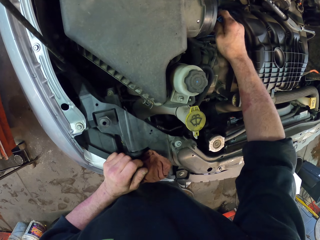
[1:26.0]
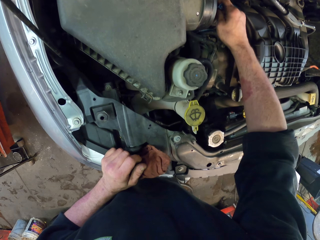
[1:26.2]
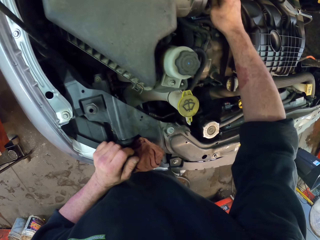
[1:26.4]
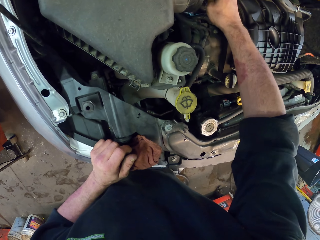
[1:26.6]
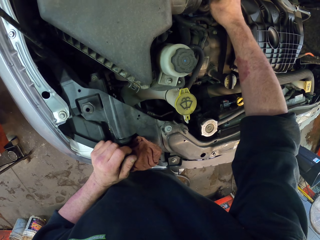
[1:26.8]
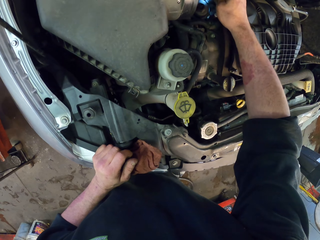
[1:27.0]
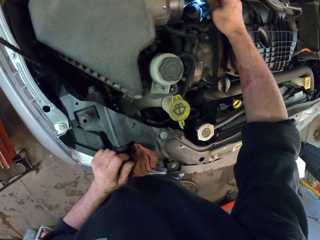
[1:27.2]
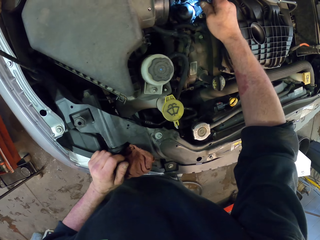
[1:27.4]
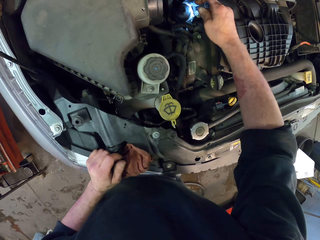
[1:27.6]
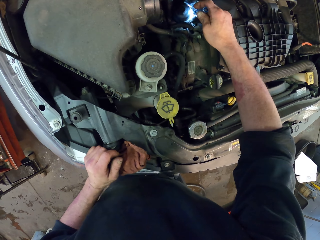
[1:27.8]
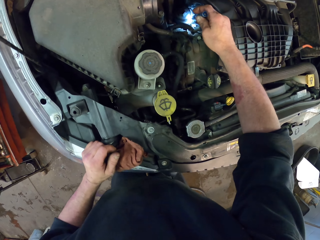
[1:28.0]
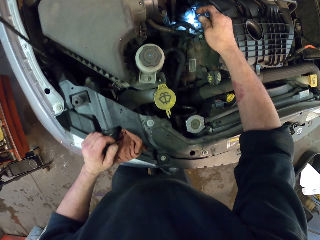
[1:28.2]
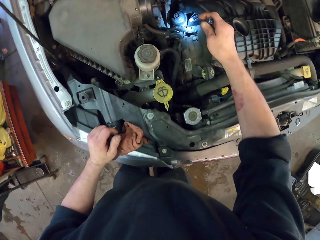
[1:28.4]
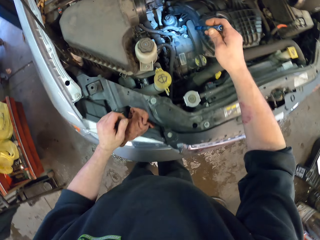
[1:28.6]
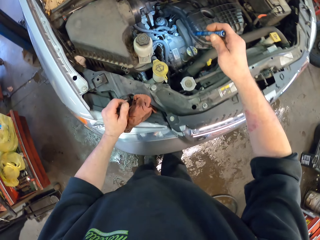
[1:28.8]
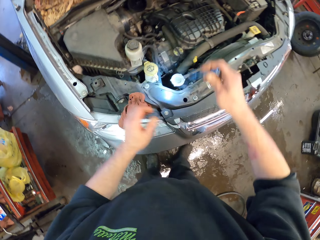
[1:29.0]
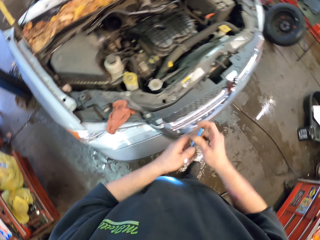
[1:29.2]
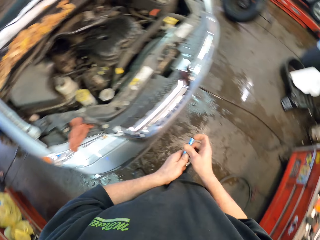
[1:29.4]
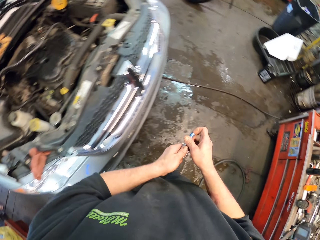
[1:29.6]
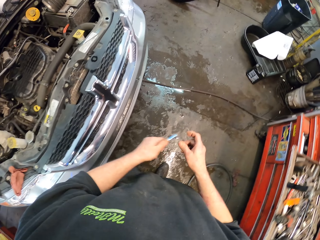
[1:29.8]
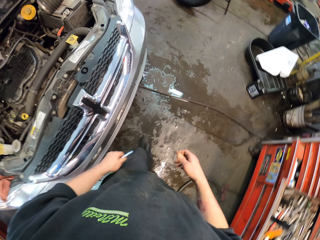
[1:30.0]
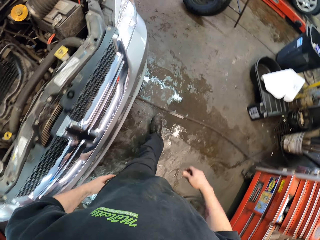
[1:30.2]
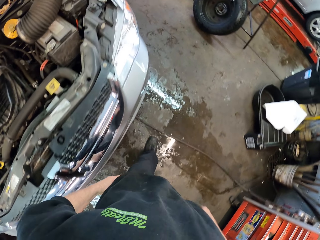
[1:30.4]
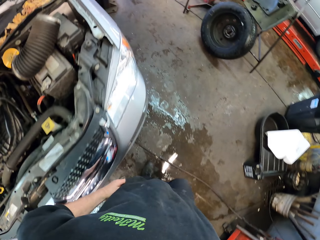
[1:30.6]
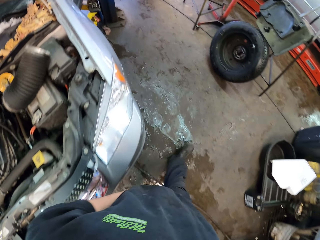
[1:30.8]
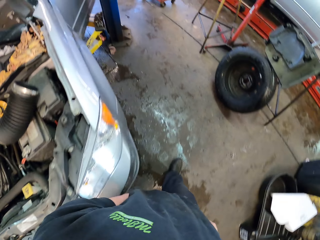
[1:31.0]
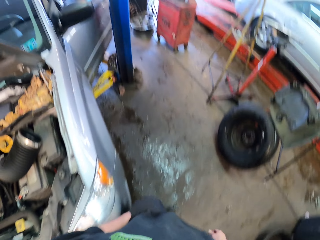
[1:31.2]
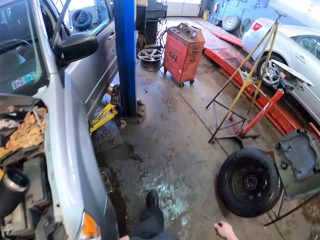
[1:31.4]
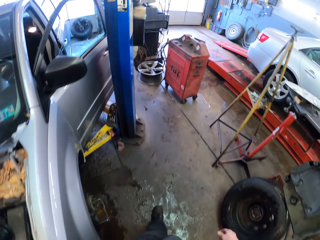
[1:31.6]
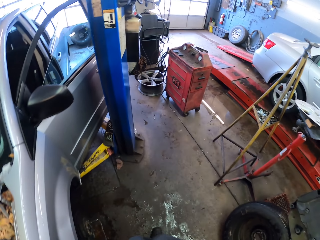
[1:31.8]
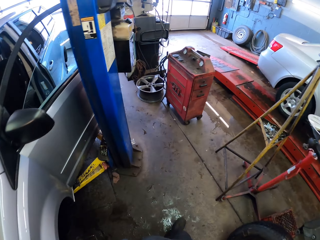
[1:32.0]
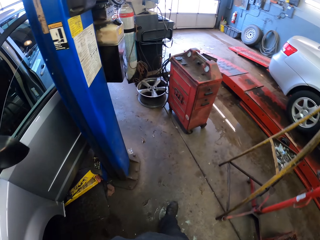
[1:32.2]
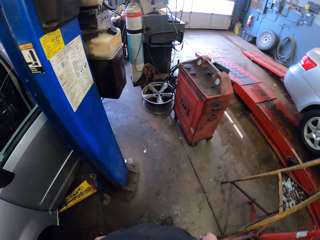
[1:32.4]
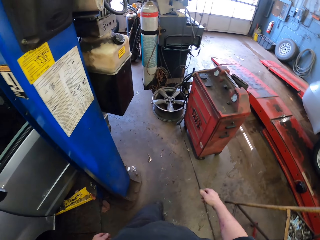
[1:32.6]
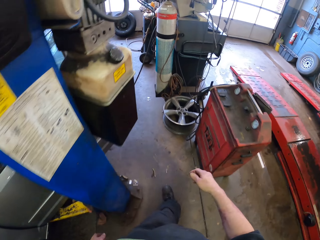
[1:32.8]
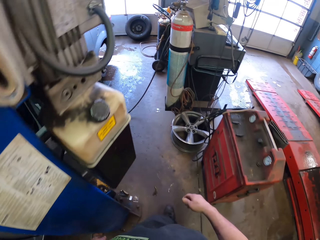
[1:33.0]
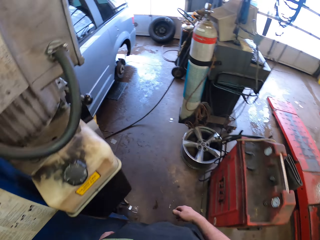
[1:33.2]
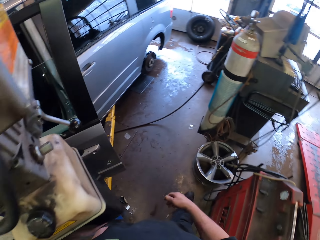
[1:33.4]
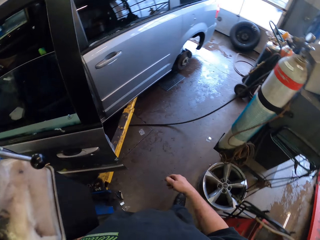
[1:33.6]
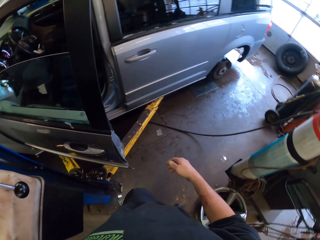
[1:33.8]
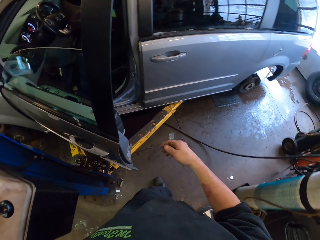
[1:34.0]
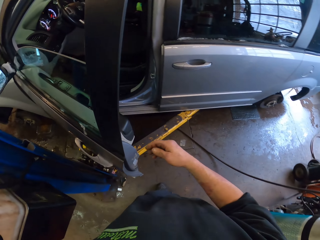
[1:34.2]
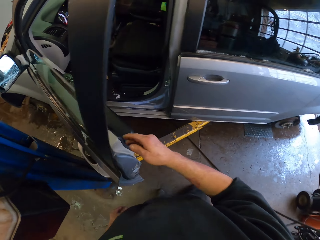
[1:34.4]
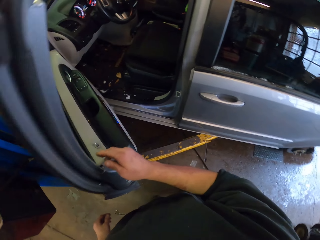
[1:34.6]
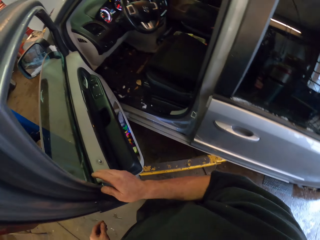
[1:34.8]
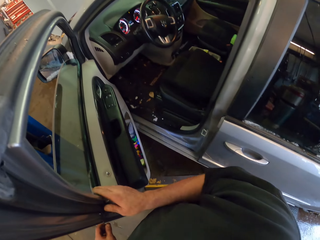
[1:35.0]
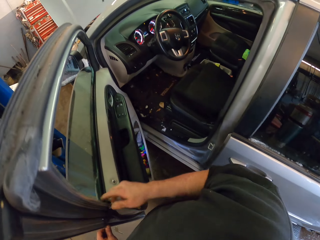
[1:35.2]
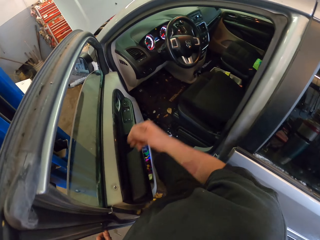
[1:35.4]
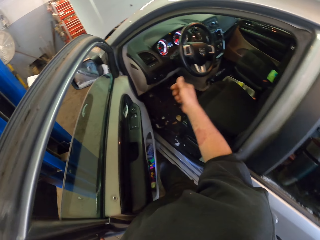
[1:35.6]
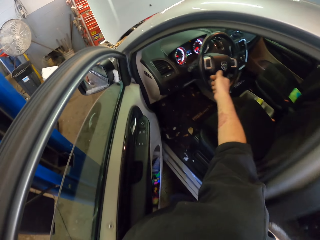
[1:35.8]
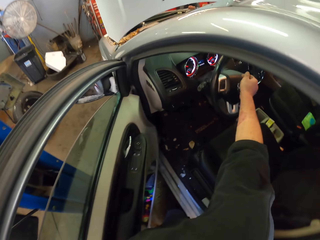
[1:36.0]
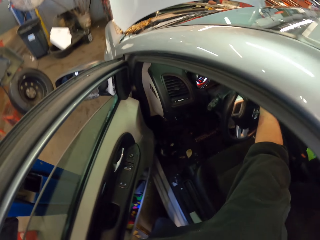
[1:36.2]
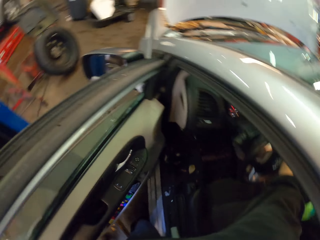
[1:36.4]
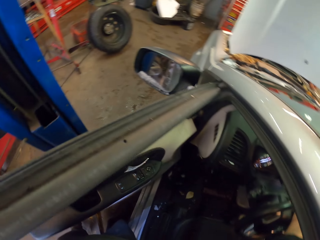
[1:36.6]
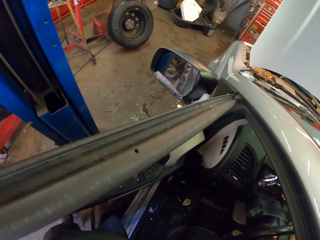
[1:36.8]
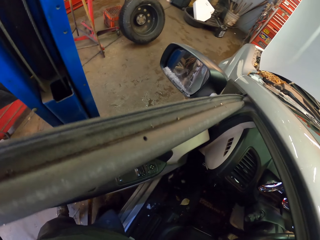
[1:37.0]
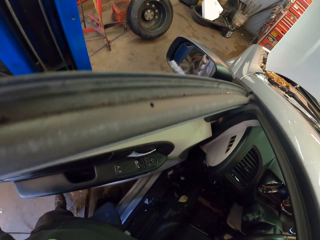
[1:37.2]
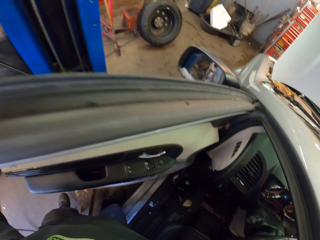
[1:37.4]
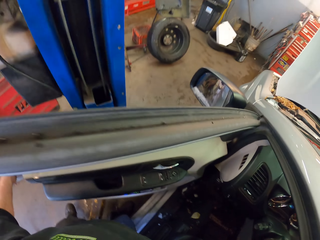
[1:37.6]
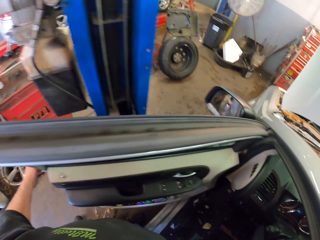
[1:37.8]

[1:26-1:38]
The camera wearer walks in the garage. They put the torch in the pocket. They start the car engine.

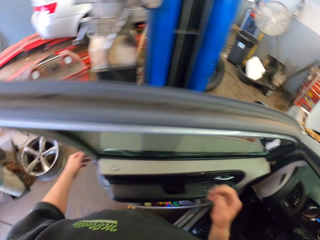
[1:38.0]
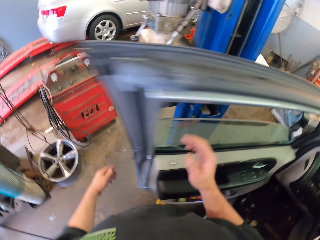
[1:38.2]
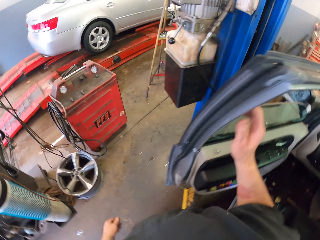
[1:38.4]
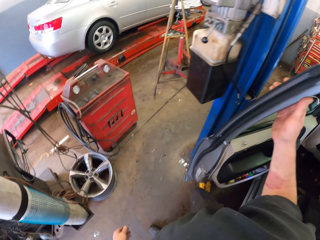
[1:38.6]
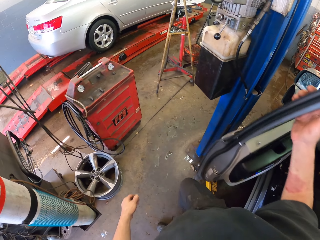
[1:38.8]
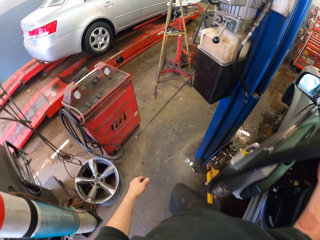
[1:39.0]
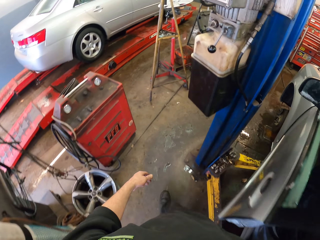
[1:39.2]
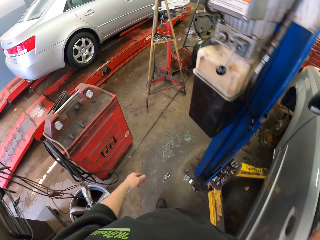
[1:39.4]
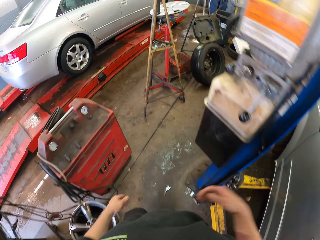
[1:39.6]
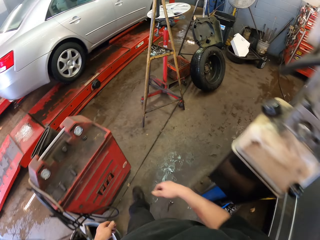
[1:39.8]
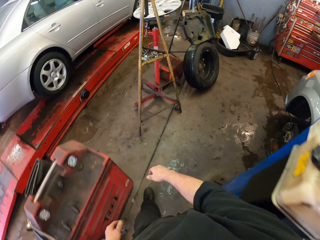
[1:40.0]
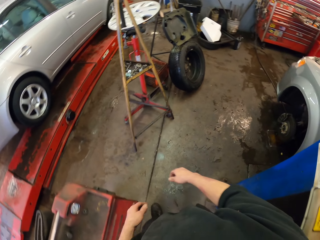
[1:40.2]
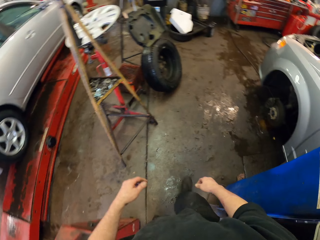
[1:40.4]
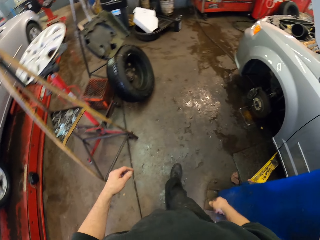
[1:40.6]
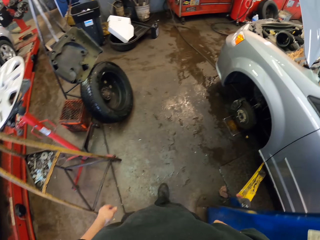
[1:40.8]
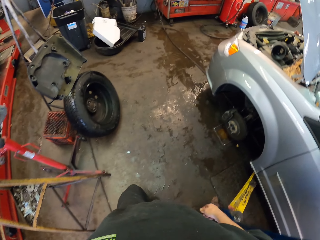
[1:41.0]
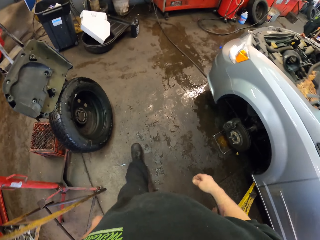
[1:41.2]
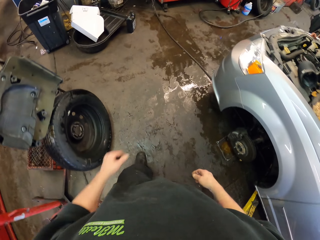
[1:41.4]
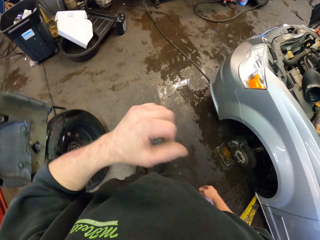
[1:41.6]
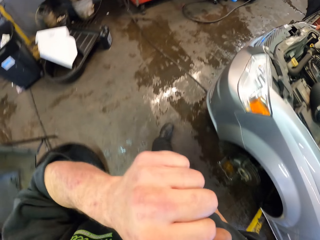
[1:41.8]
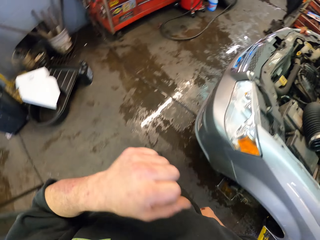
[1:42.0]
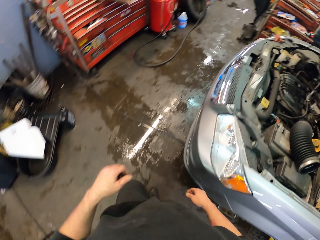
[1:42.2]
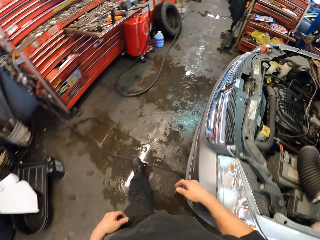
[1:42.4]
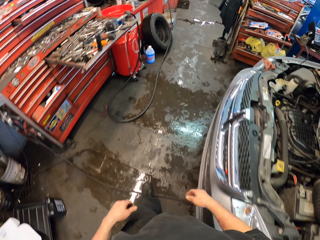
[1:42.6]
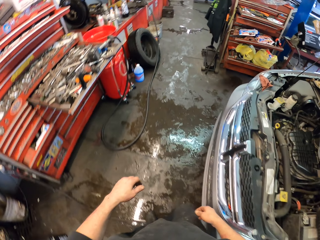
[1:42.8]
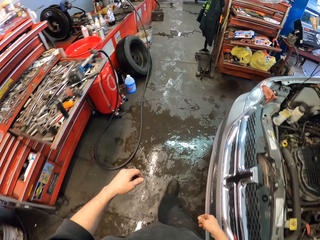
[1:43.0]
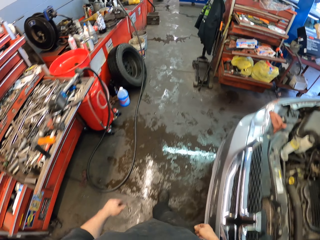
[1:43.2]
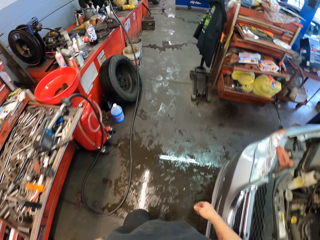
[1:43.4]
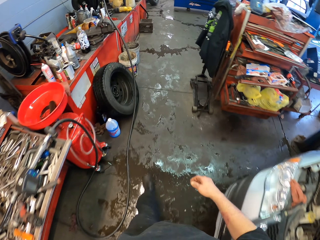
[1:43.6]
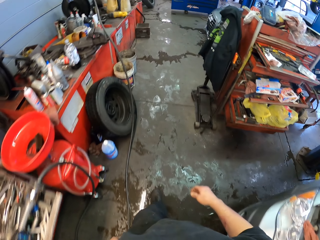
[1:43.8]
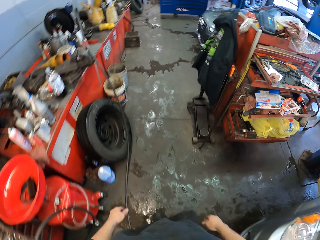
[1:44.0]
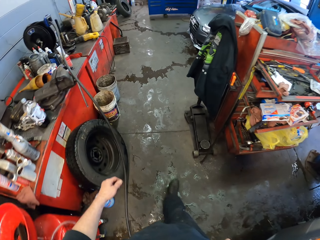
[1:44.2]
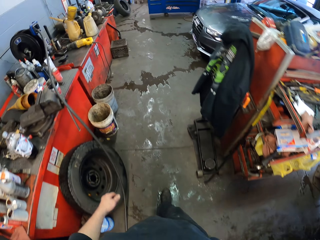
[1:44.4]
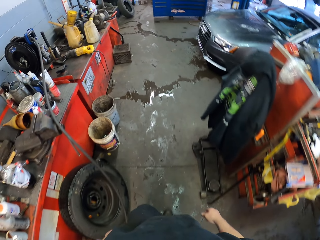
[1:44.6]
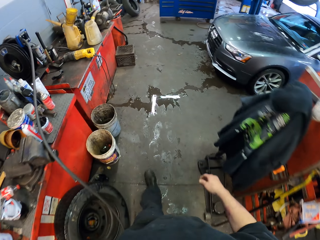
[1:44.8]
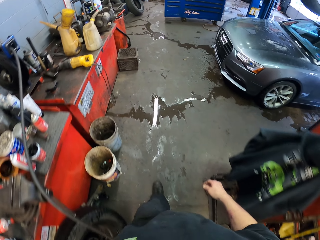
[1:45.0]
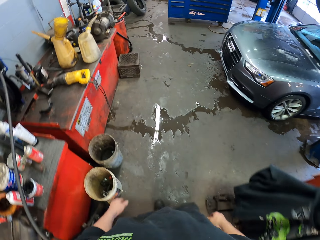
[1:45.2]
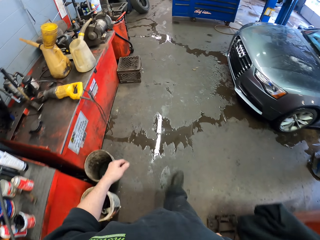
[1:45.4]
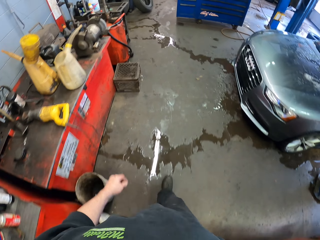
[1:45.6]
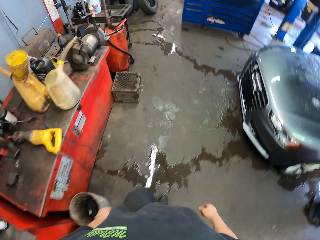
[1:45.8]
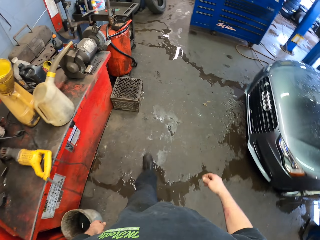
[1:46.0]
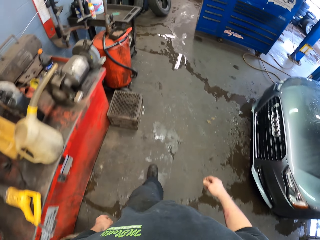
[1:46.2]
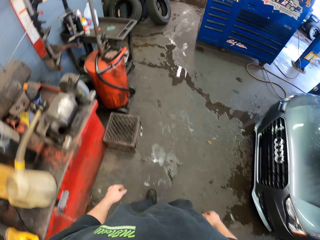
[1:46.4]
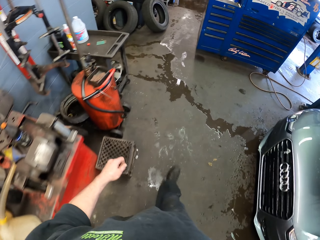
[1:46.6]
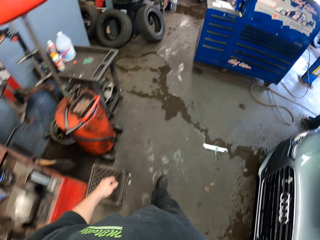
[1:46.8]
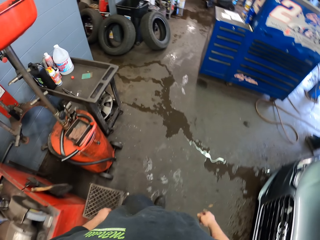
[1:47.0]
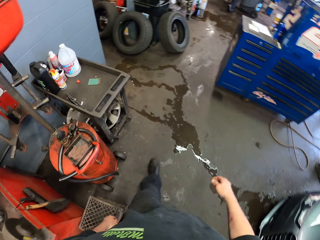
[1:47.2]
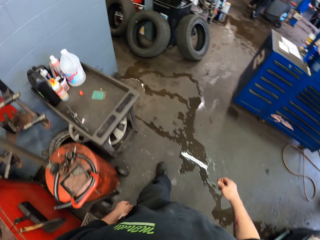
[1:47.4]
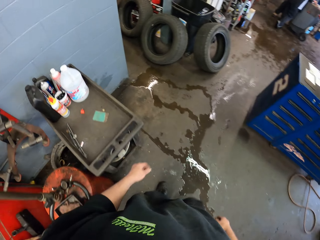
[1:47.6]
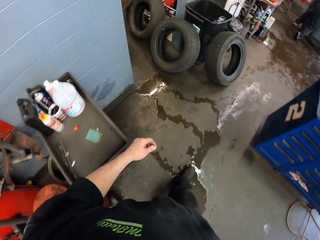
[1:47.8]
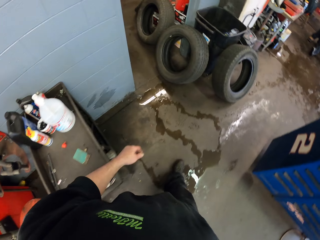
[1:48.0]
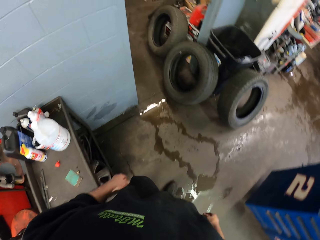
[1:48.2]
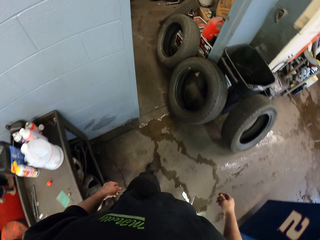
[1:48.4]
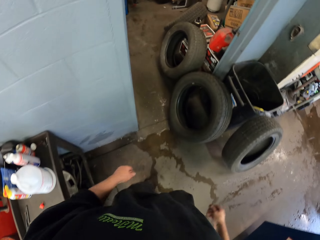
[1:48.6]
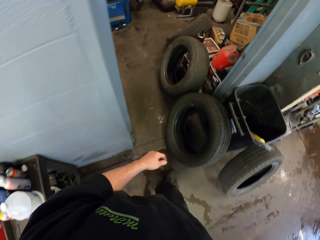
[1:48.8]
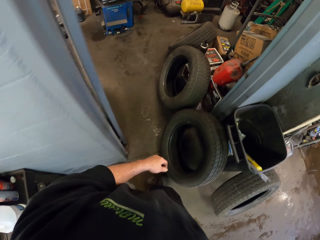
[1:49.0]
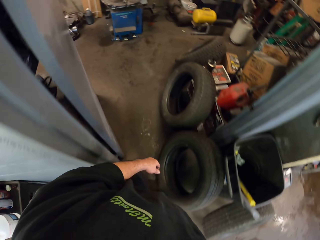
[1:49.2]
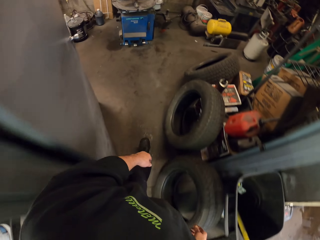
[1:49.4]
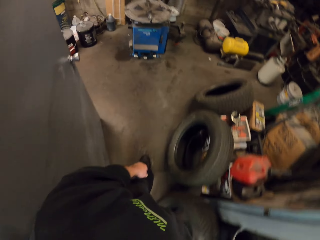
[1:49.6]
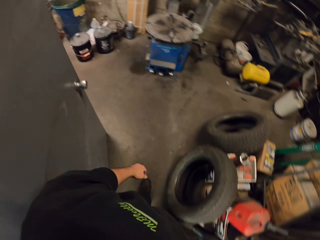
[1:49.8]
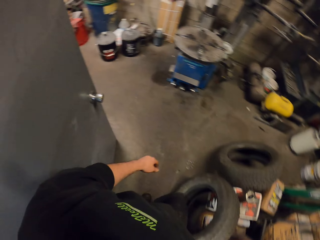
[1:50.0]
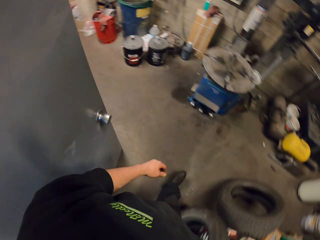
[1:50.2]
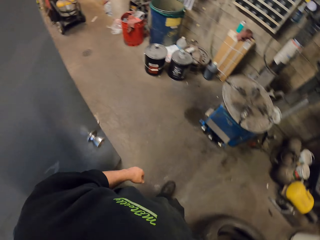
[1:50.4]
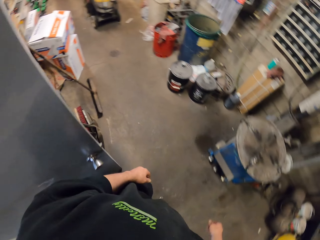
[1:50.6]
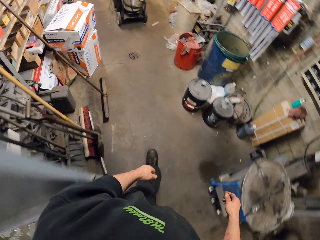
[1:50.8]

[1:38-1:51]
The camera wearer closes the car door. They walk in the garage. They touch the face. They walk in the garage.
